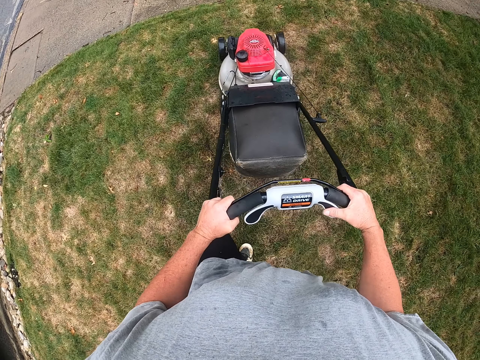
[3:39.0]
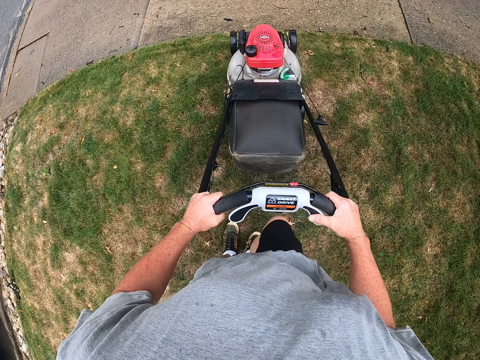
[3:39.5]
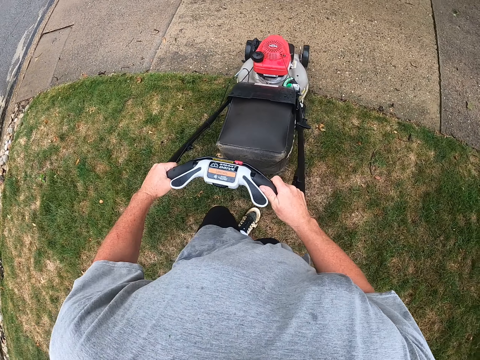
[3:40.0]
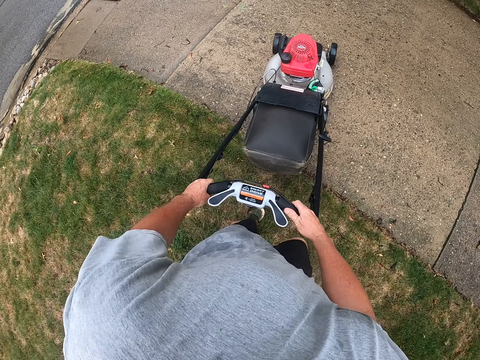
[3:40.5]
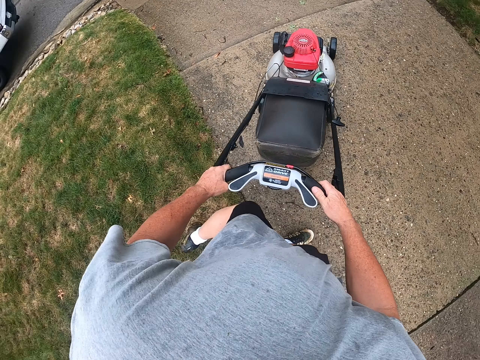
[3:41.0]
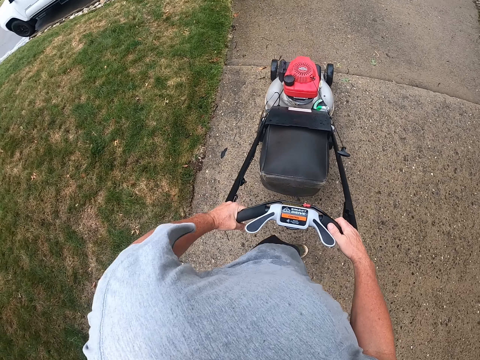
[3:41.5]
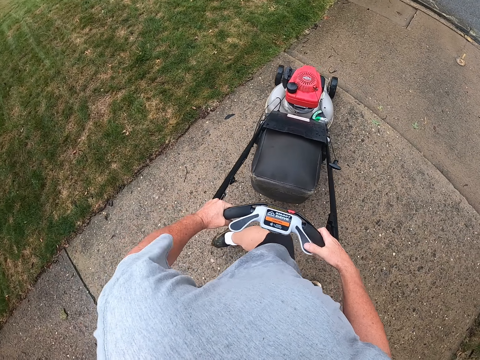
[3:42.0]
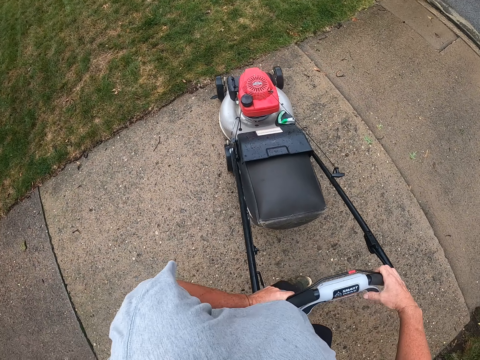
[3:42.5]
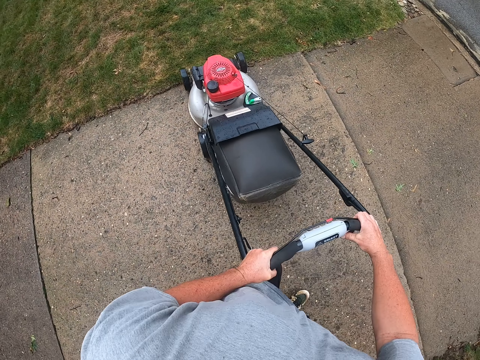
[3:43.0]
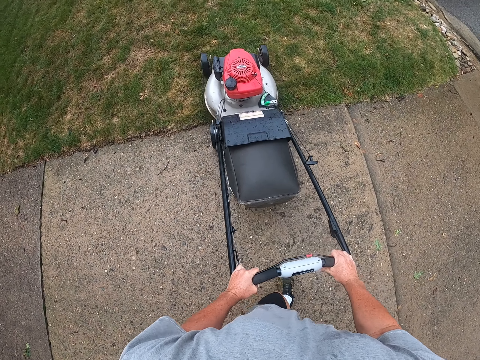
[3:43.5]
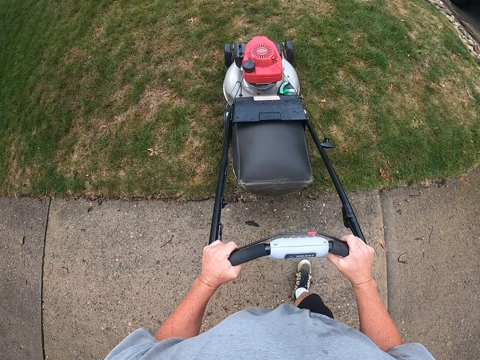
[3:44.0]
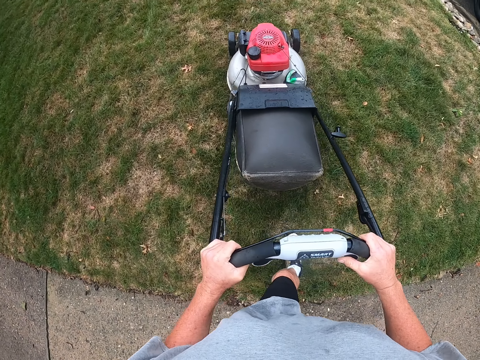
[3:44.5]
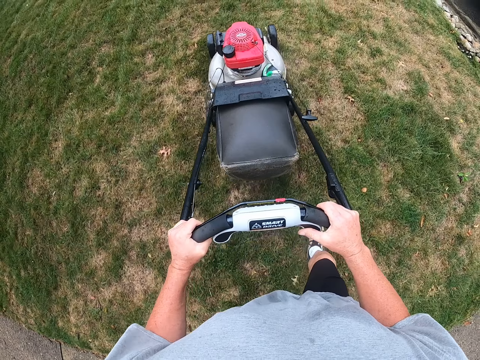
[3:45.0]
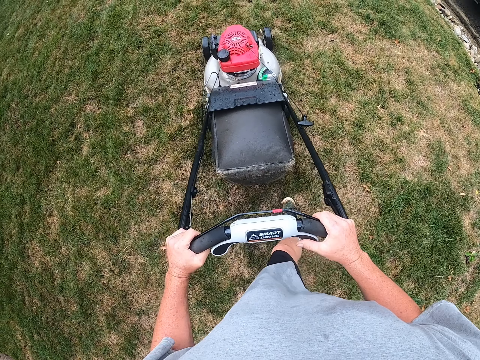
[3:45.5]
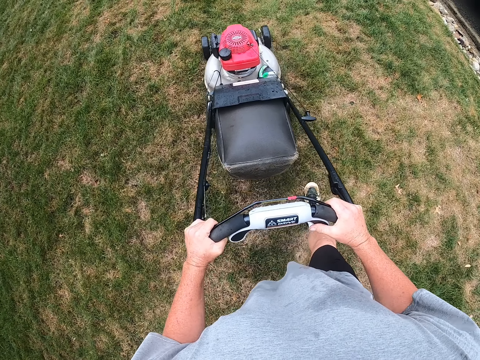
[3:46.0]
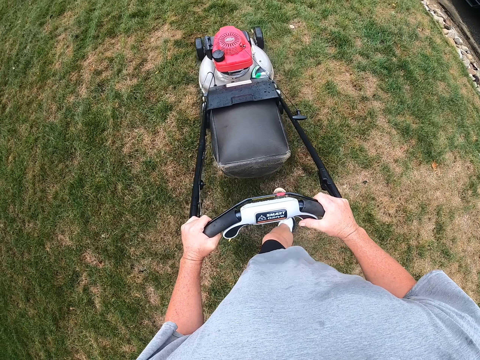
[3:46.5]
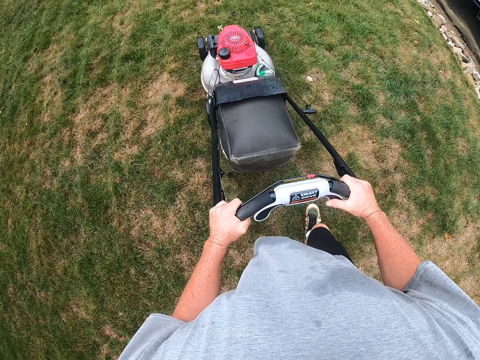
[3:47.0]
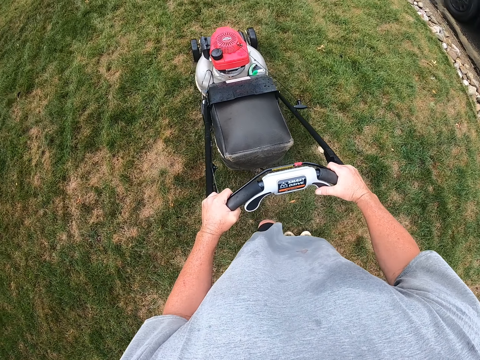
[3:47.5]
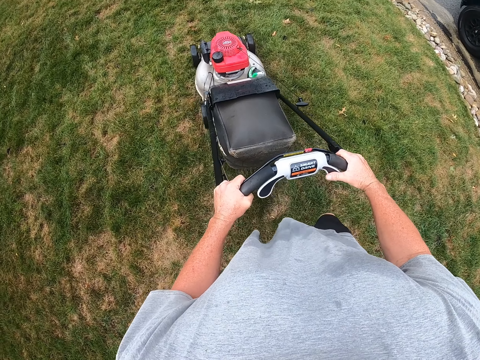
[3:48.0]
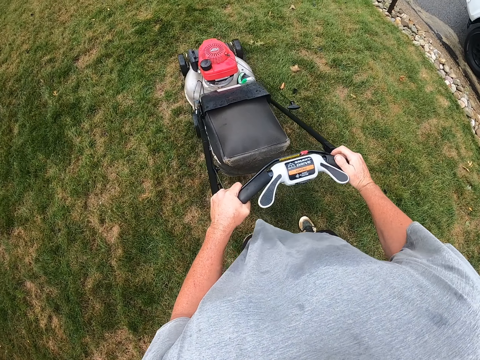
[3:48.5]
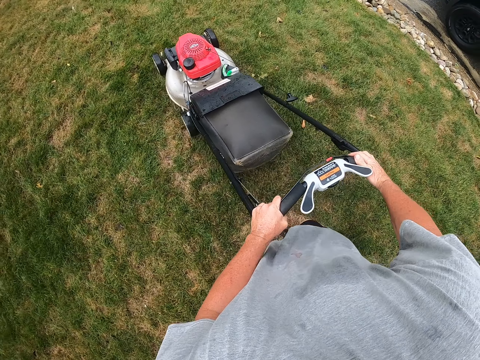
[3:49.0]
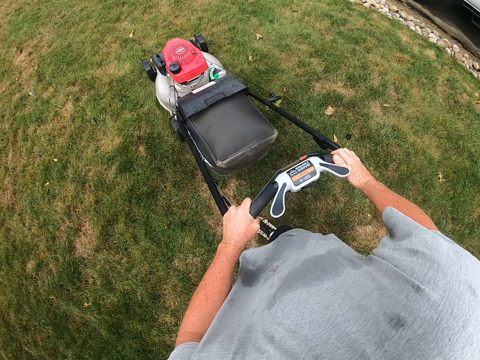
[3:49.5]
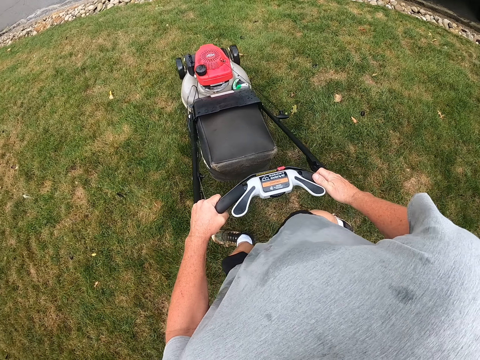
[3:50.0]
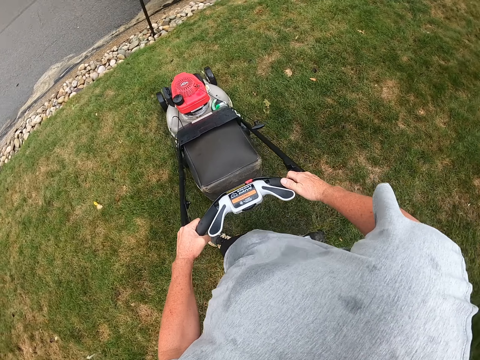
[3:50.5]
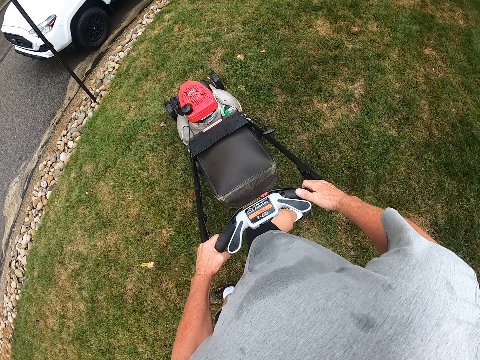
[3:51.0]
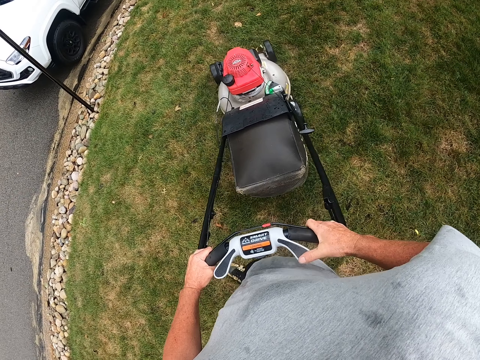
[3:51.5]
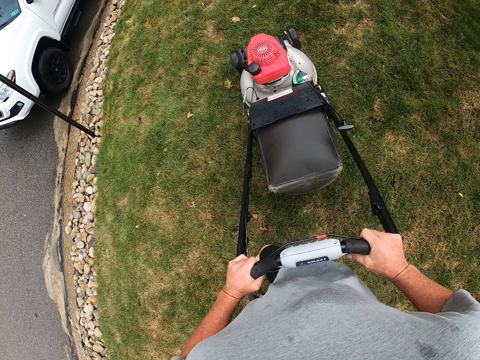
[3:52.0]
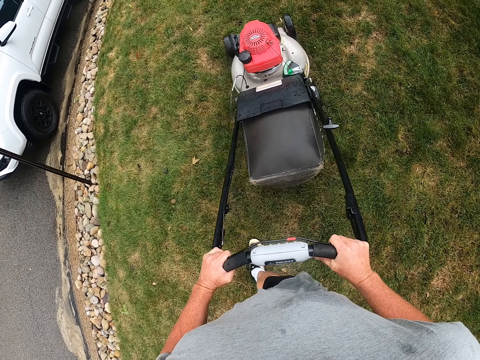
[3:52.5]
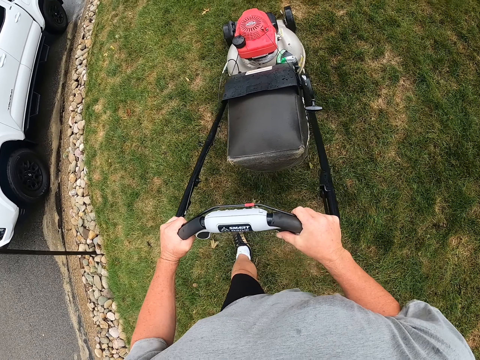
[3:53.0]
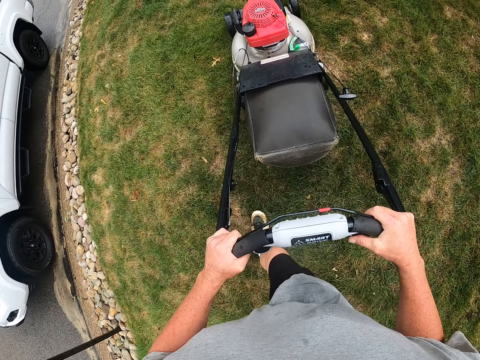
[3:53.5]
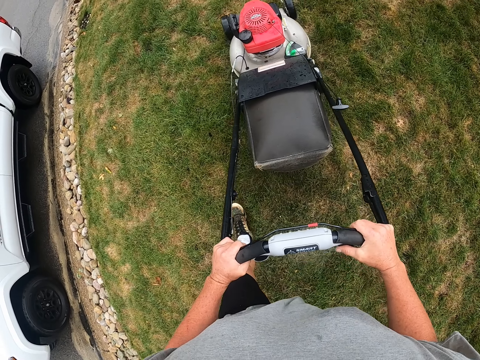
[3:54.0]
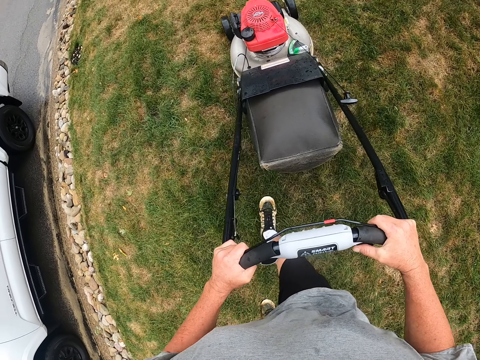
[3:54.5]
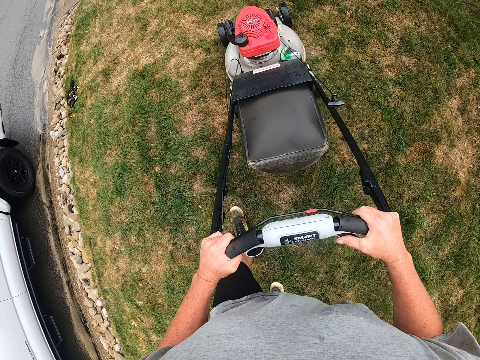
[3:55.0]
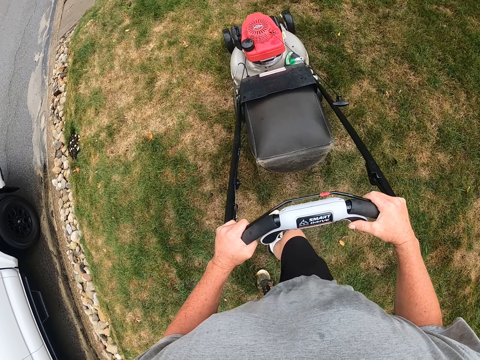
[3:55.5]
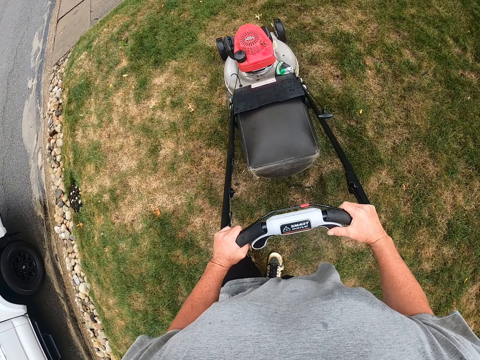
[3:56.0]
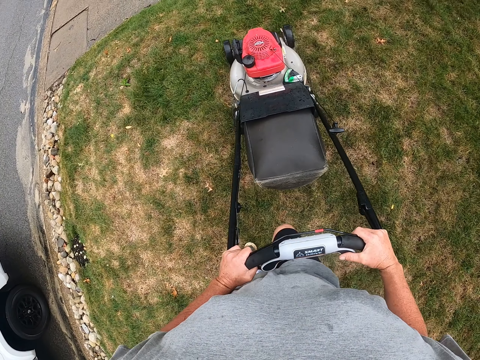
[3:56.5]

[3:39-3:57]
The camera wearer drives a lawn mower on a sidewalk. They turn the lawn mower. They cut the grass with the lawn mower. They turn the lawn mower. They adjust the lawn mower on the ground. They cut the grass with the lawn mower.

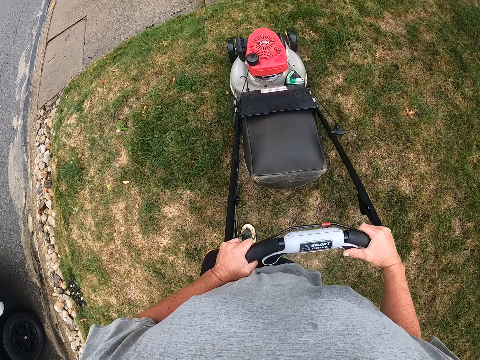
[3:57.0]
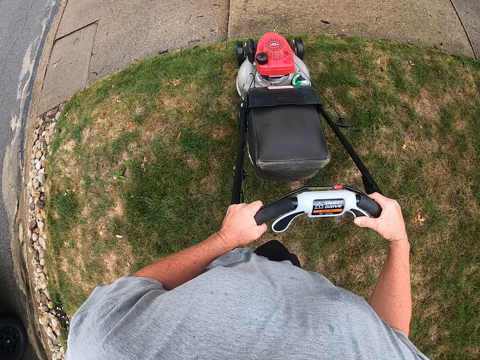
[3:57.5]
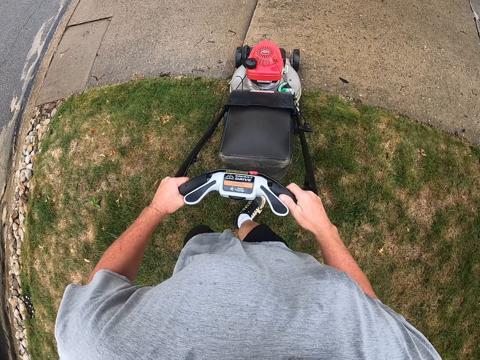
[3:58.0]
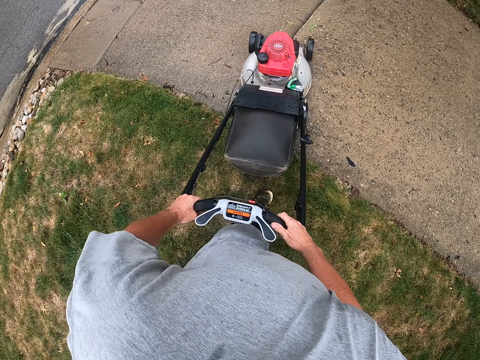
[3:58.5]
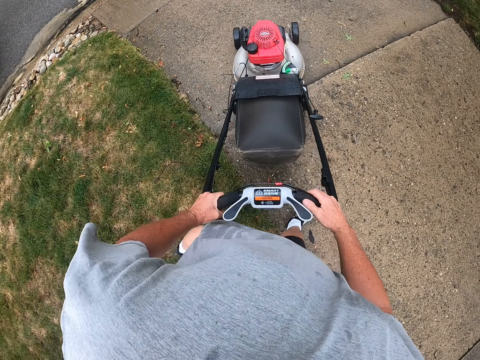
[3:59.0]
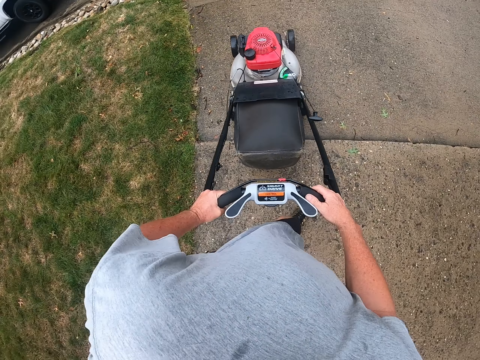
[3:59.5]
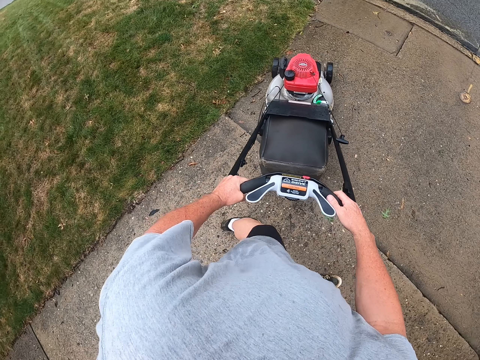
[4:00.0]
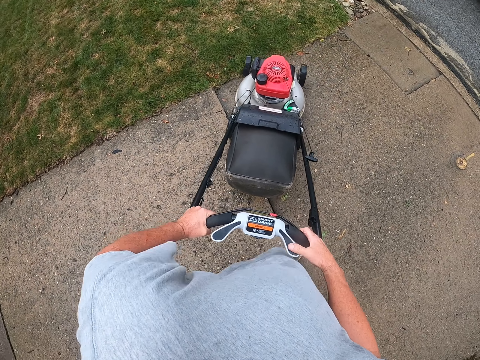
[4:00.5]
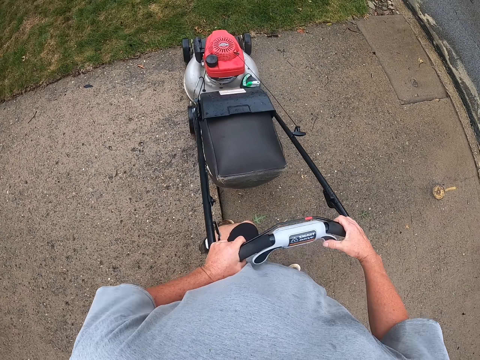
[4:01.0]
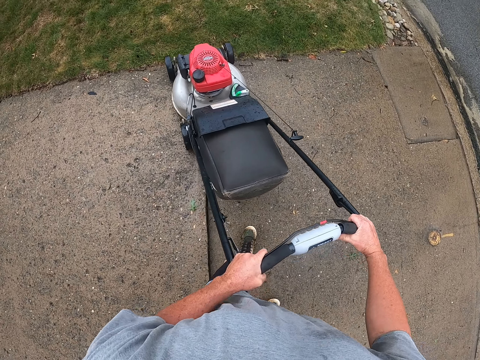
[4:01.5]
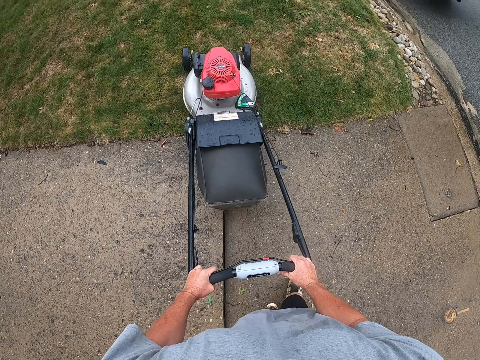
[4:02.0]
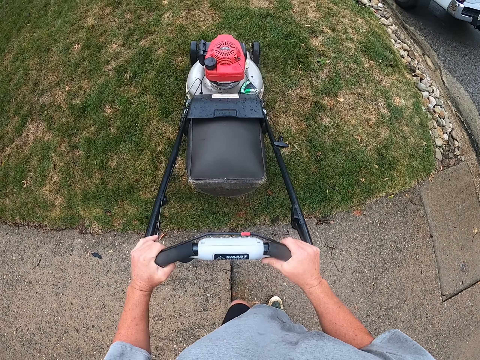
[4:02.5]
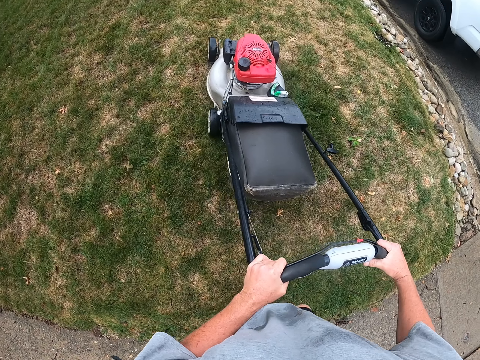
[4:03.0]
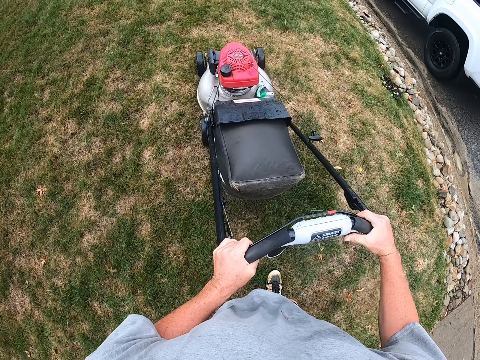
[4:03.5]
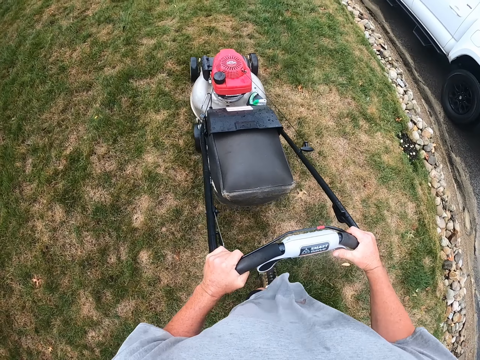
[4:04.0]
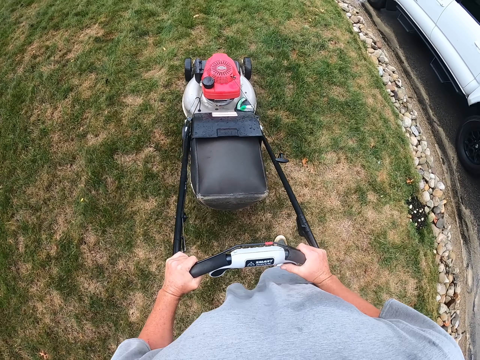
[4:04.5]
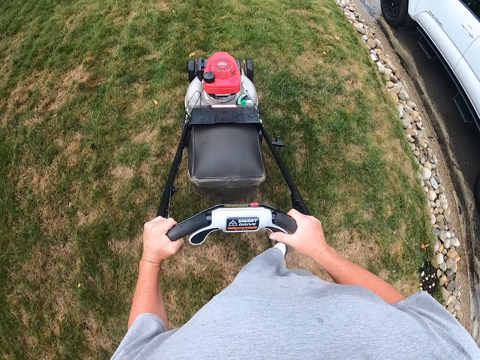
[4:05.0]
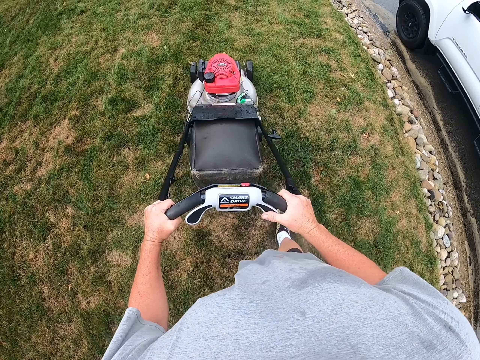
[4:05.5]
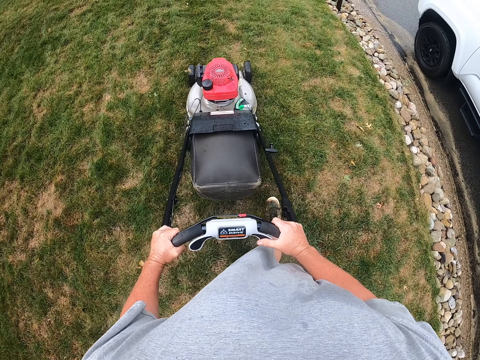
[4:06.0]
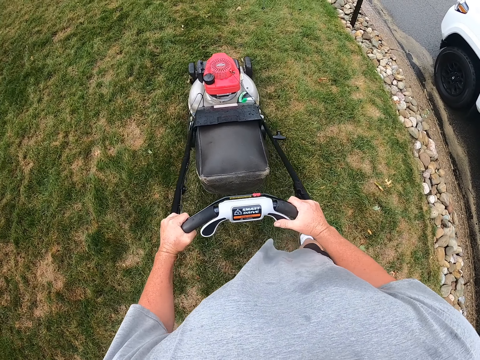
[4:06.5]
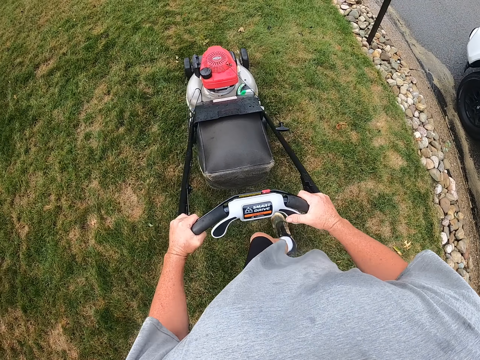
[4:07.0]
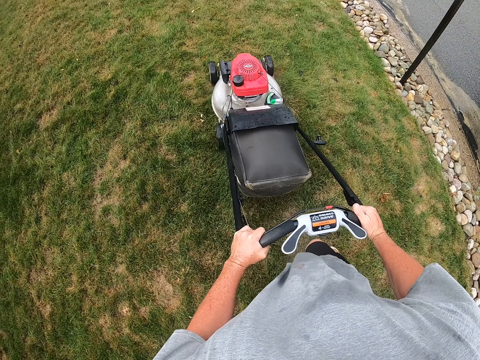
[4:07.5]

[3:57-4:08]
The camera wearer drives a lawn mower on a sidewalk. They turn the lawn mower. They cut the grass with the lawn mower.
